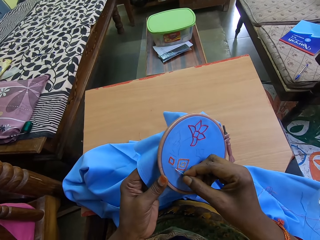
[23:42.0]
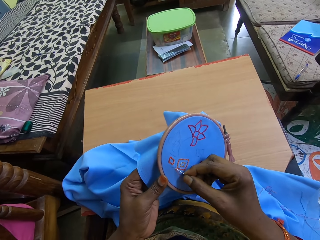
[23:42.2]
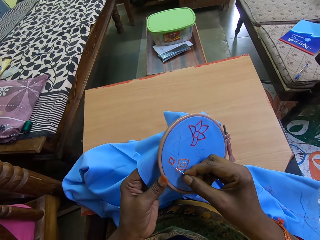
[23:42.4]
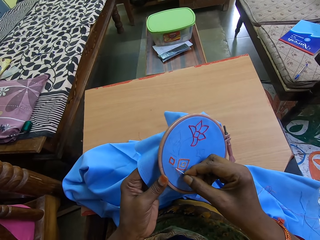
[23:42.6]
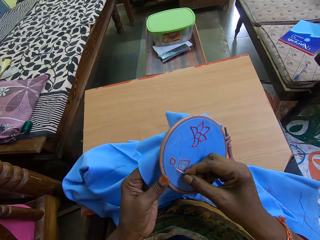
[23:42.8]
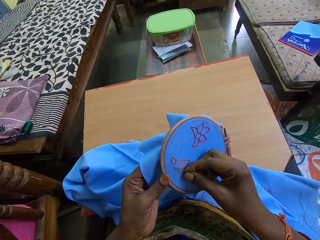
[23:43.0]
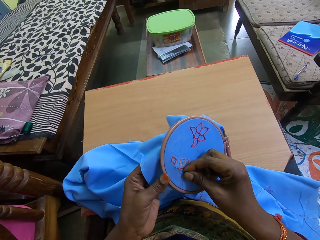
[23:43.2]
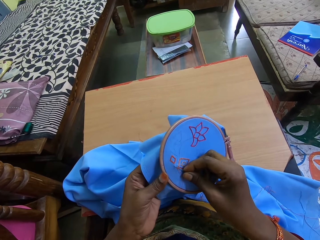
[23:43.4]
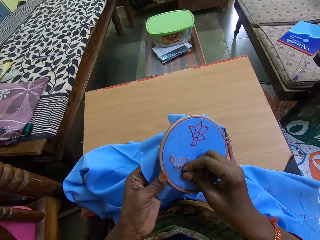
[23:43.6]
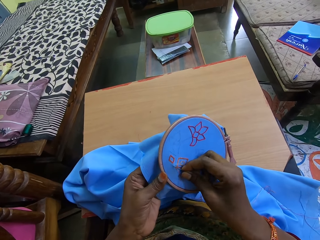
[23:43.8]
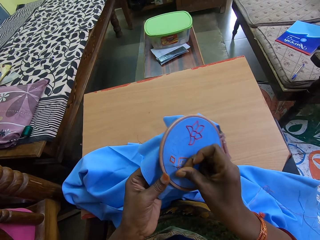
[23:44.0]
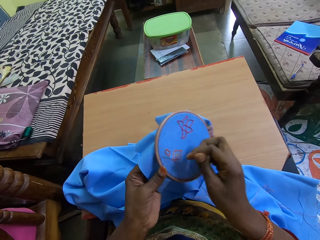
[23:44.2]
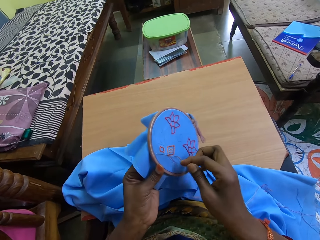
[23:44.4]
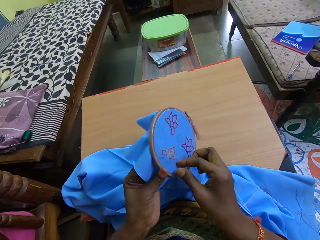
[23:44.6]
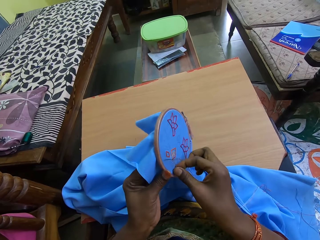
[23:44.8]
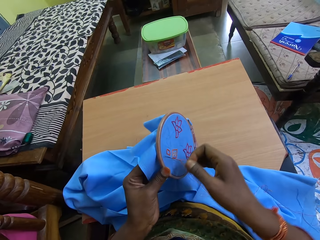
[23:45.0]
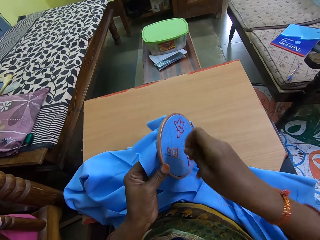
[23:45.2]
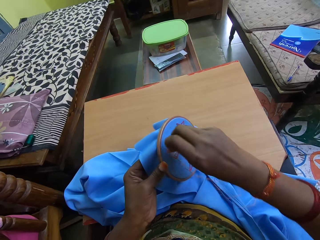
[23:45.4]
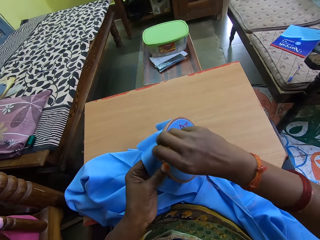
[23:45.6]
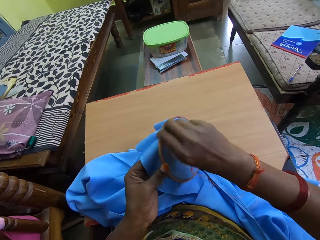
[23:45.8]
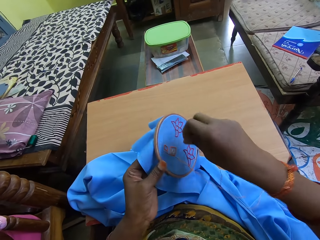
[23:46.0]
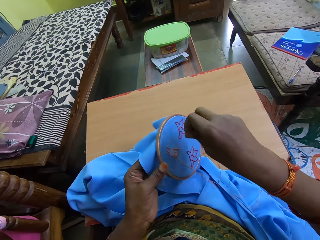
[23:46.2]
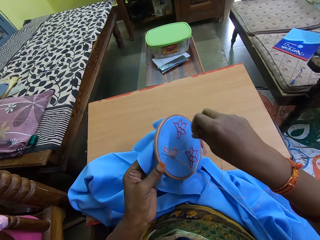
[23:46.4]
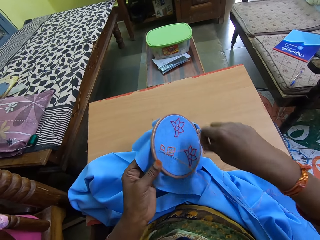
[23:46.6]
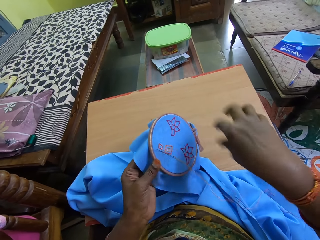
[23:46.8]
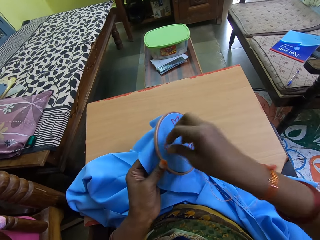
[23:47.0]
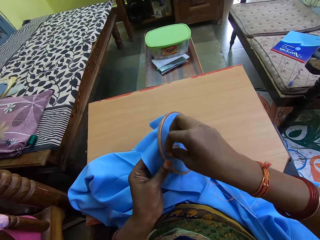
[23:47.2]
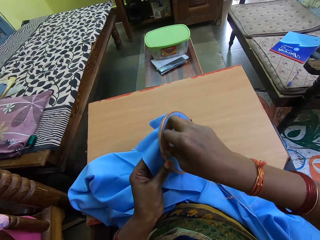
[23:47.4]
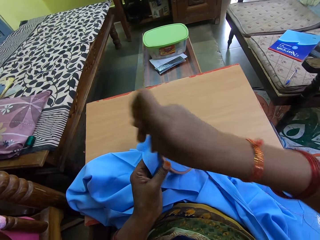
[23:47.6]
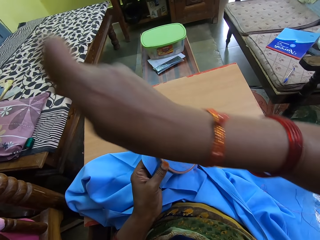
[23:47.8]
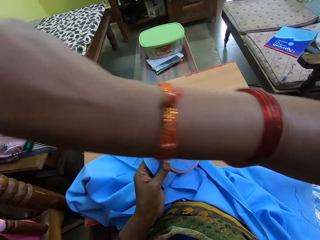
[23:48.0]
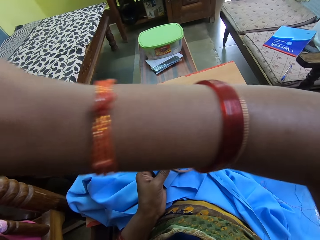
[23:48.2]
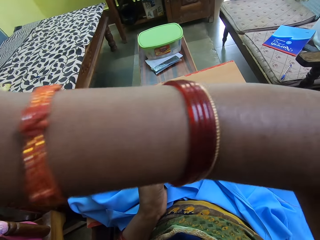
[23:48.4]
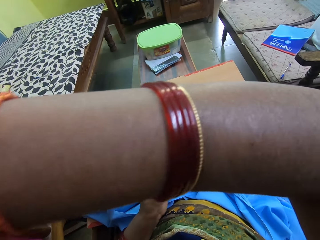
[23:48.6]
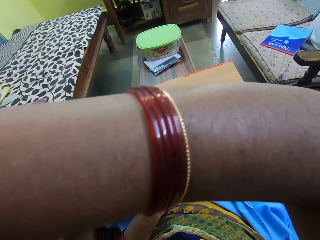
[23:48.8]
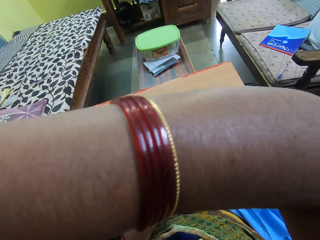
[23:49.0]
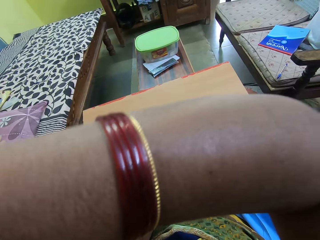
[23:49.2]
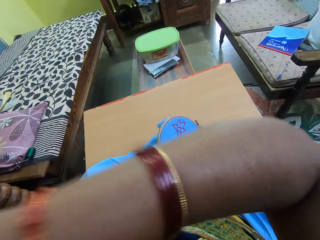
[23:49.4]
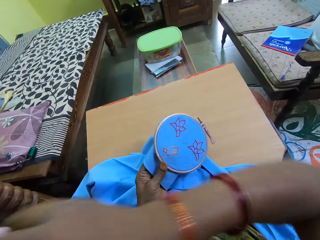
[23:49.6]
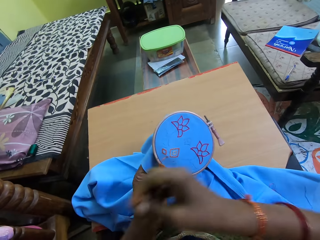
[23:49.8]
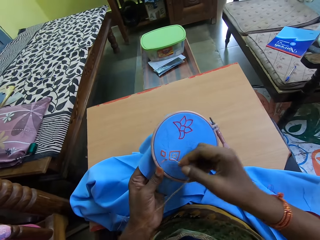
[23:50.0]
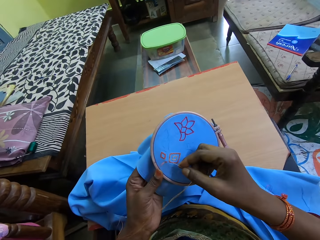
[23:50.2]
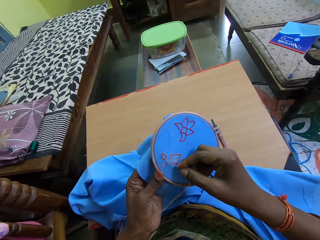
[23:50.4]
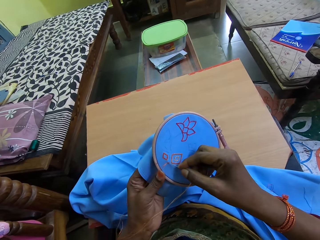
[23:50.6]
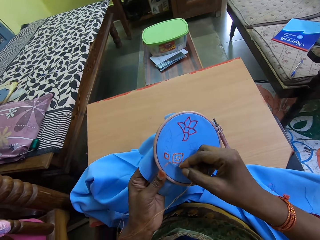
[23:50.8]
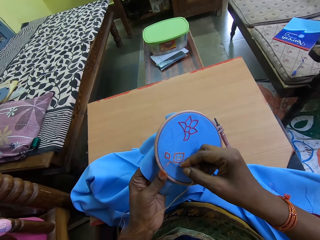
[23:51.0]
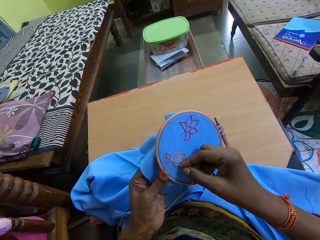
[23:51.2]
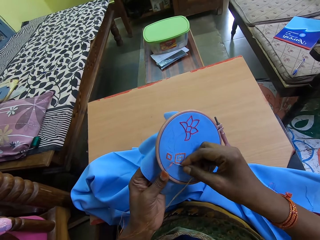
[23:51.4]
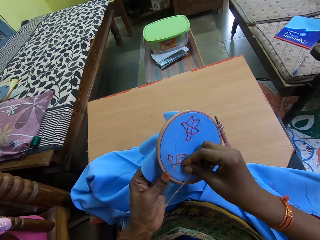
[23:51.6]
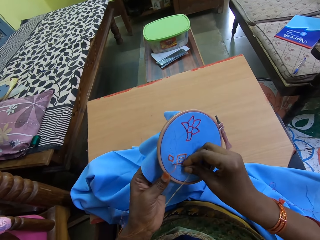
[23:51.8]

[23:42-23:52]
The camera wearer sews the cloth with a needle. They twist the thread on the needle. They turn the cloth. They wipe their face.

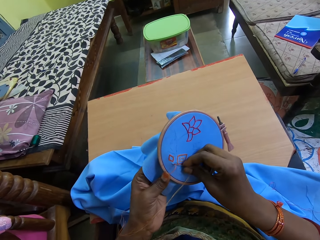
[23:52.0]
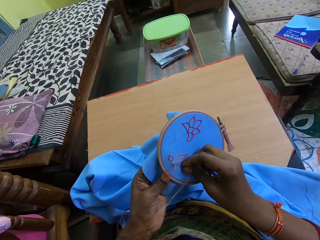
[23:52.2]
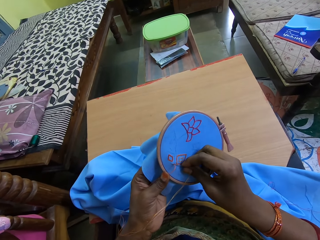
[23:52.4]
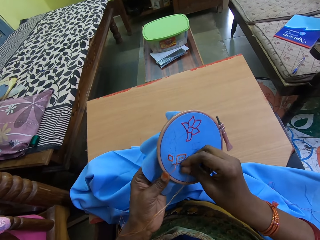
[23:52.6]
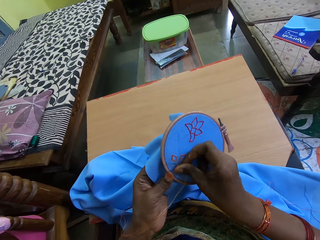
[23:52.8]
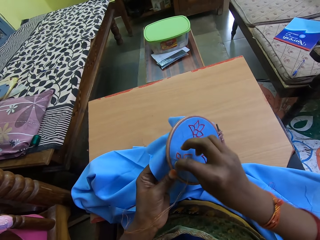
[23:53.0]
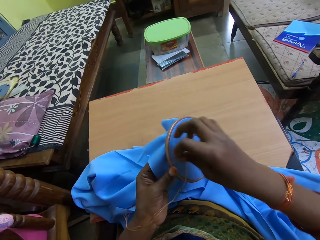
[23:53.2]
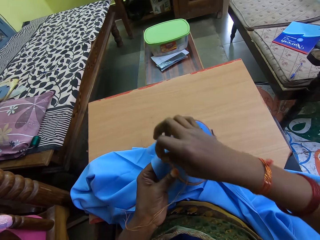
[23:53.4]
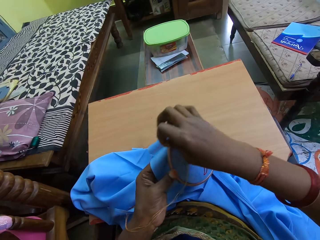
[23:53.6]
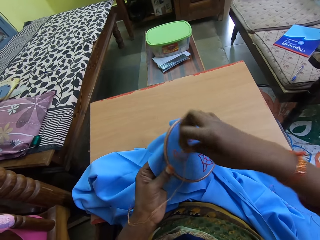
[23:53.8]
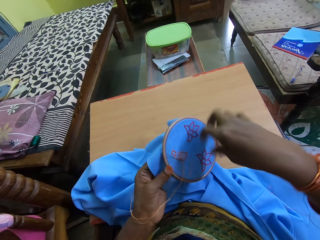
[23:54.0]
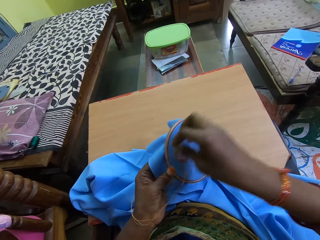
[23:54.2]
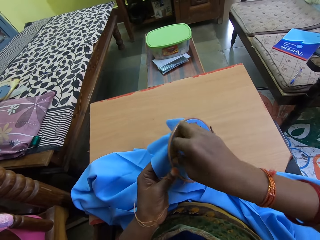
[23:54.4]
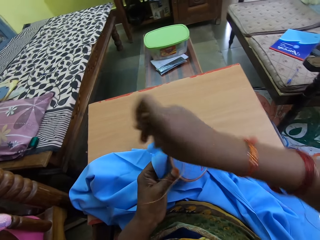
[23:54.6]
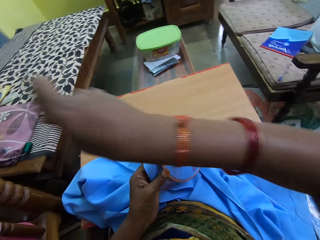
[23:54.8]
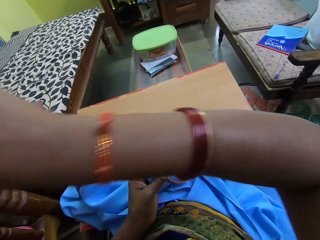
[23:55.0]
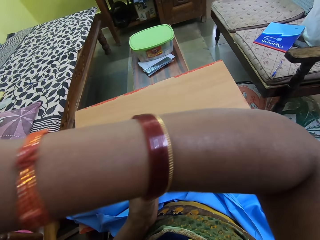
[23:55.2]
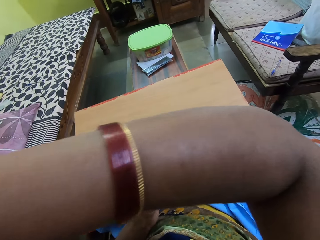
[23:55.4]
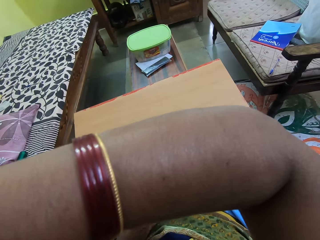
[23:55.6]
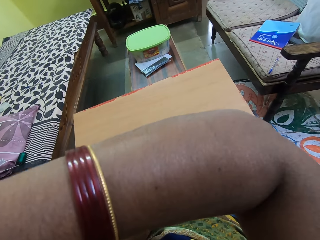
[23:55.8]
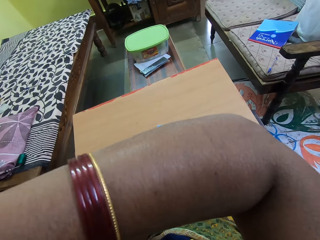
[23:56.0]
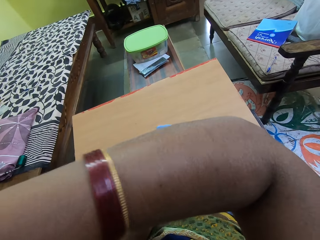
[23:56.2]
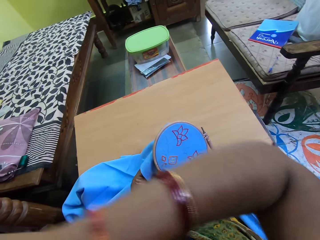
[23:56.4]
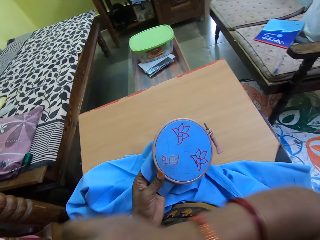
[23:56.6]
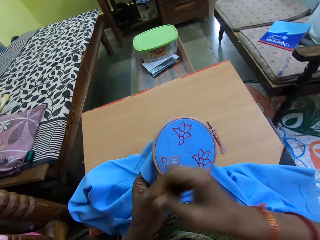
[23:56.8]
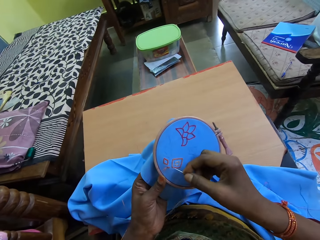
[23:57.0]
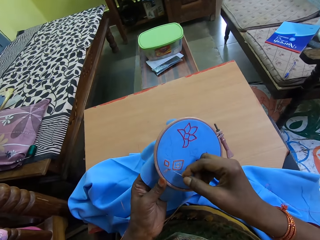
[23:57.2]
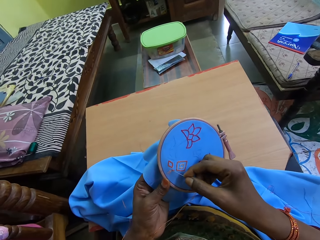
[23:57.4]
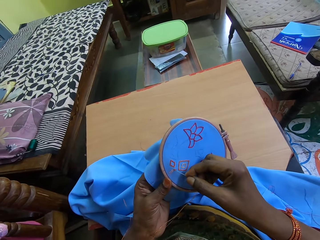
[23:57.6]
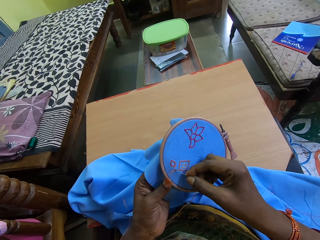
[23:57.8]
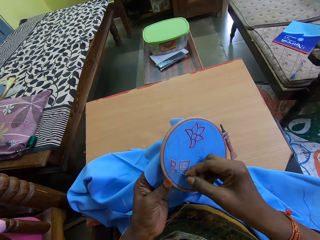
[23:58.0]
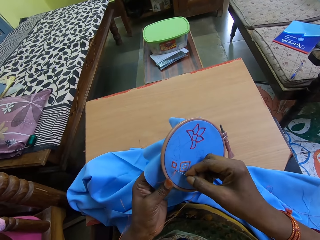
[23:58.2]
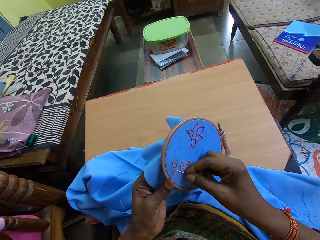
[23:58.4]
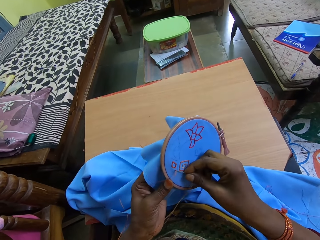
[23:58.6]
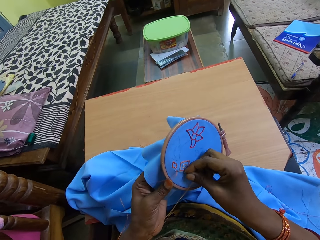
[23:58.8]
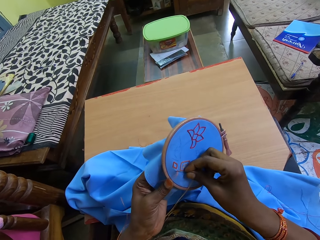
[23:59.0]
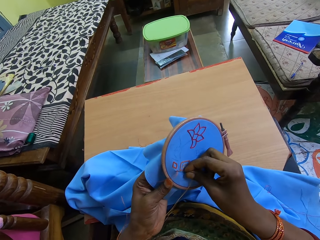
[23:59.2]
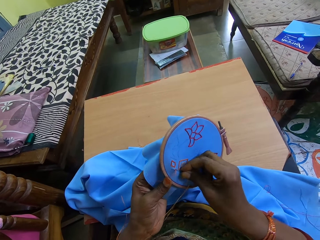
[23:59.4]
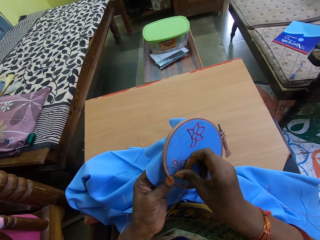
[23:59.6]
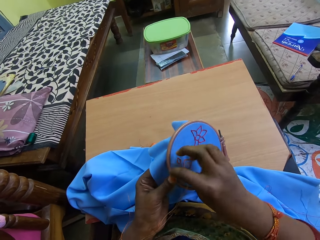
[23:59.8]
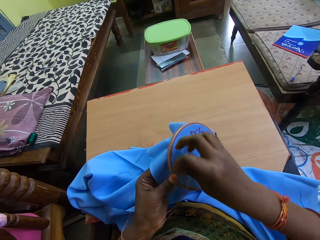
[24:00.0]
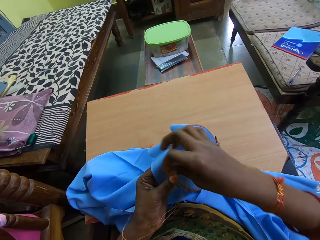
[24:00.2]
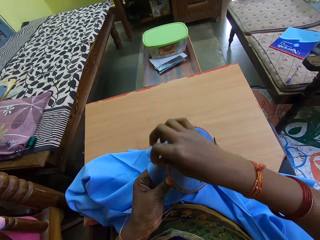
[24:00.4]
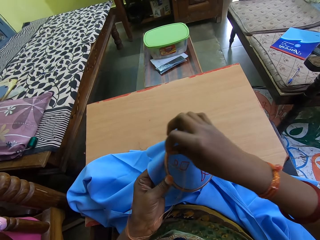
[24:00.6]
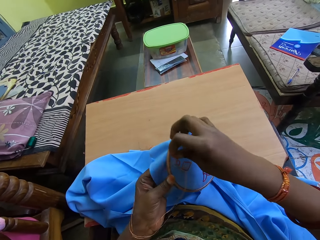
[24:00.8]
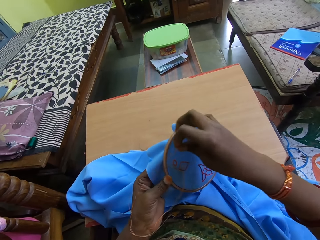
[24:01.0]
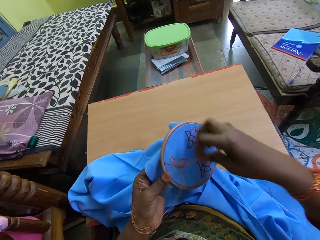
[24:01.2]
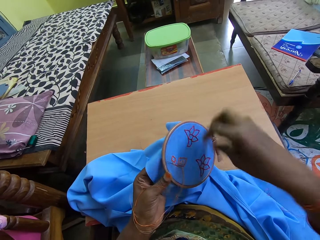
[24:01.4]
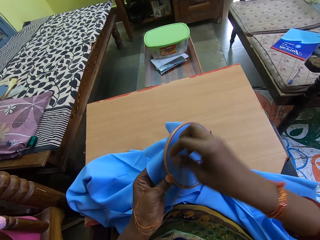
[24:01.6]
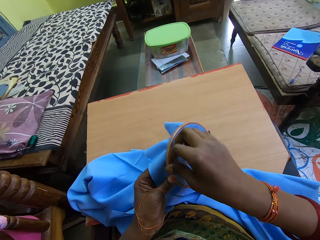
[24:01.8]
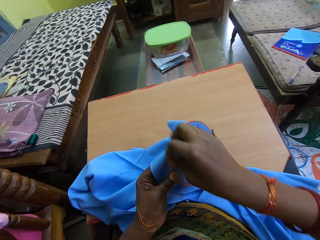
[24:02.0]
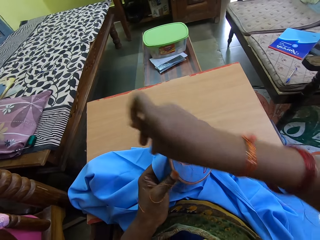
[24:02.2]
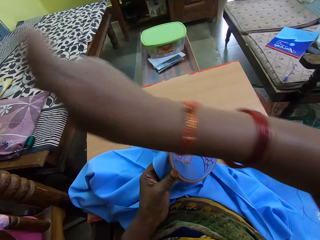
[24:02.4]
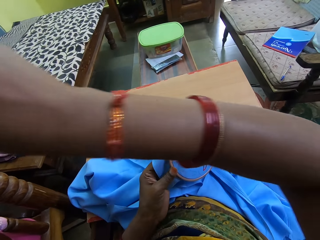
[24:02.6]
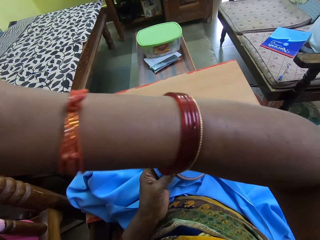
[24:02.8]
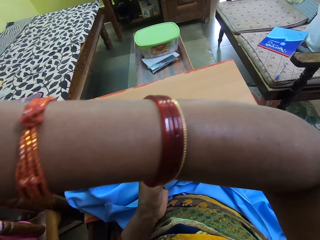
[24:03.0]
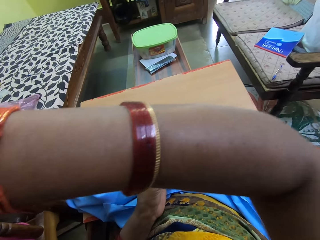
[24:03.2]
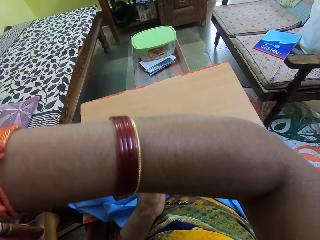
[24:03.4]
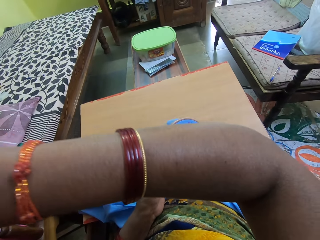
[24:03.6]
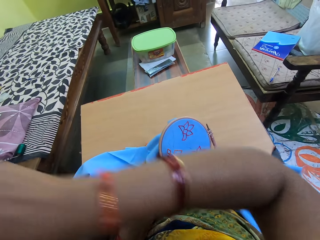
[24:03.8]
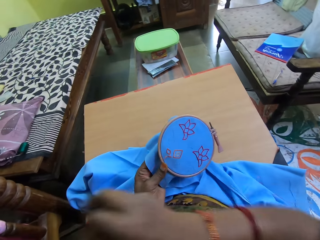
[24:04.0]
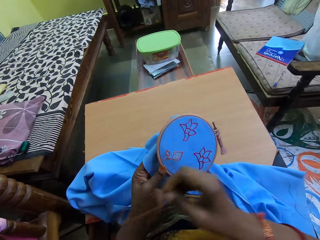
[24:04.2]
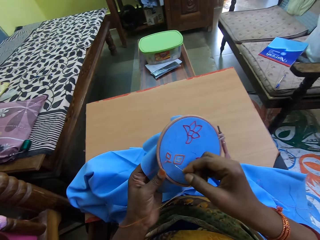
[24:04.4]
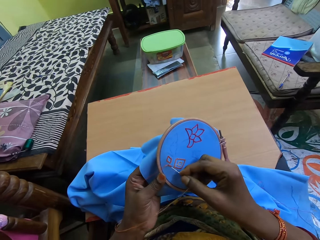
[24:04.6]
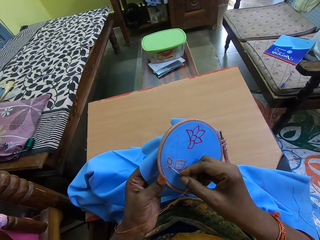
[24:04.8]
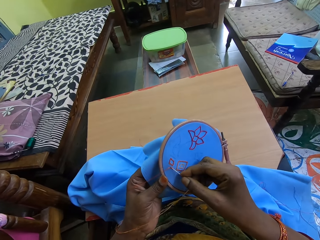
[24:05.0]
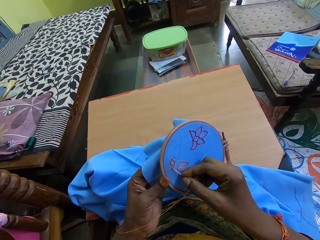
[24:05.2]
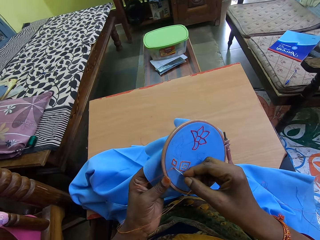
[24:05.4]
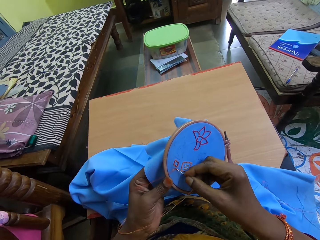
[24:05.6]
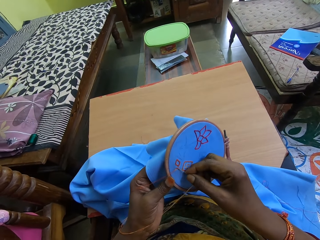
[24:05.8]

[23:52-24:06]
The camera wearer sews the cloth with a needle. They twist the thread on the needle. They pull the thread. They sew the cloth with the needle. They twist the thread on the needle. They pull the thread.
